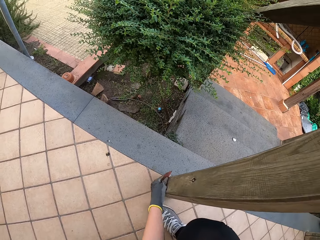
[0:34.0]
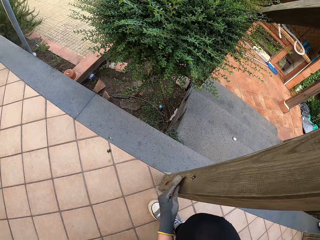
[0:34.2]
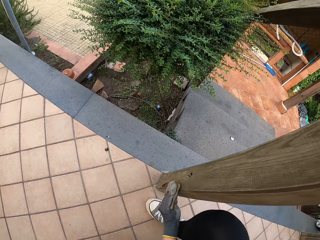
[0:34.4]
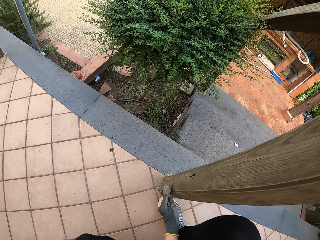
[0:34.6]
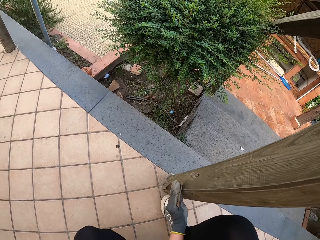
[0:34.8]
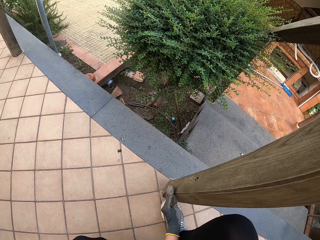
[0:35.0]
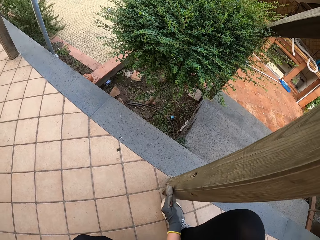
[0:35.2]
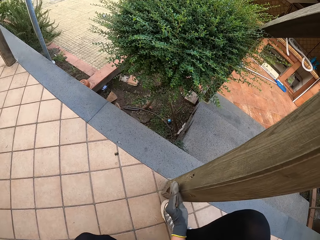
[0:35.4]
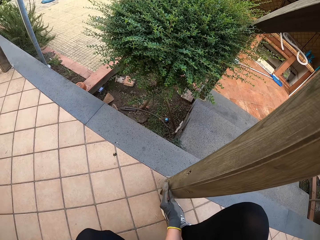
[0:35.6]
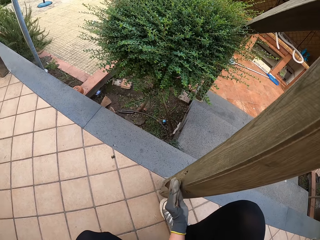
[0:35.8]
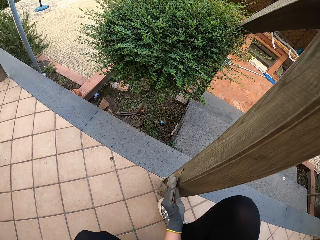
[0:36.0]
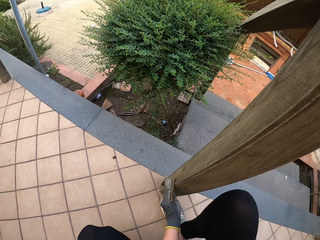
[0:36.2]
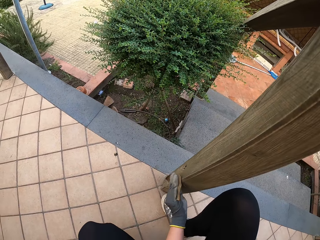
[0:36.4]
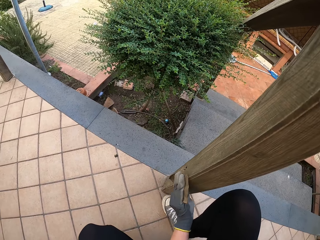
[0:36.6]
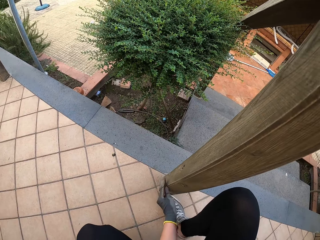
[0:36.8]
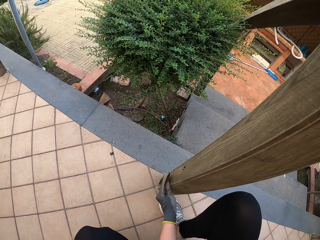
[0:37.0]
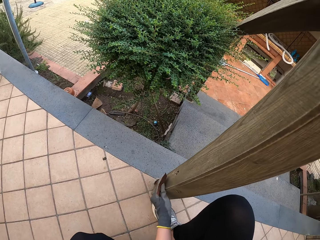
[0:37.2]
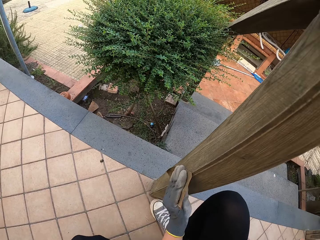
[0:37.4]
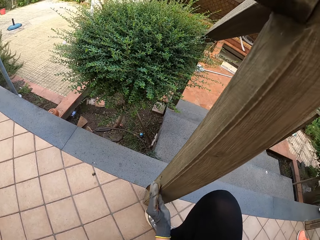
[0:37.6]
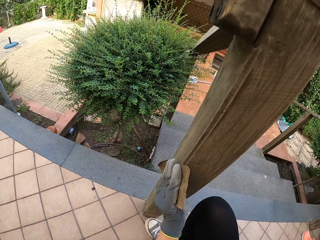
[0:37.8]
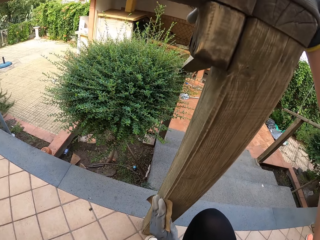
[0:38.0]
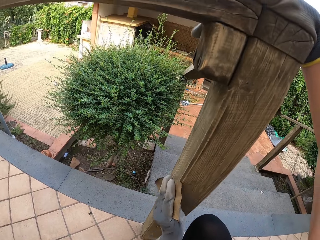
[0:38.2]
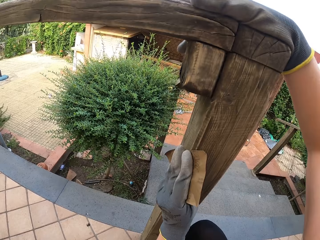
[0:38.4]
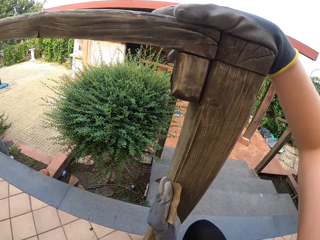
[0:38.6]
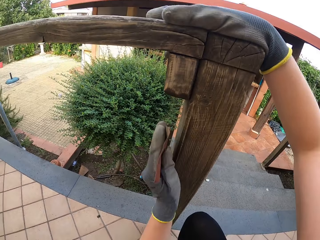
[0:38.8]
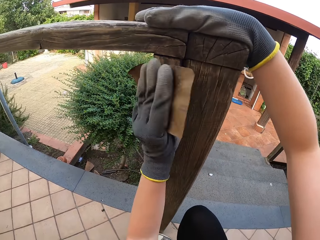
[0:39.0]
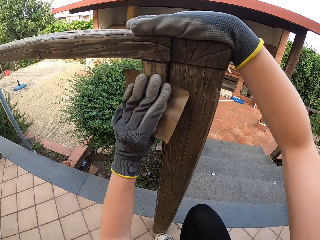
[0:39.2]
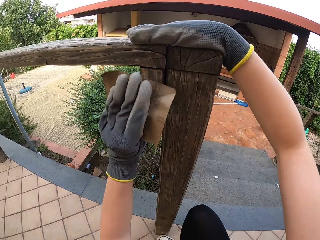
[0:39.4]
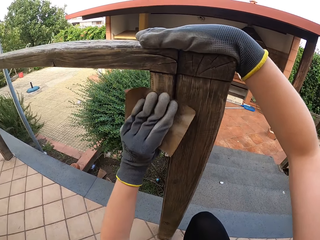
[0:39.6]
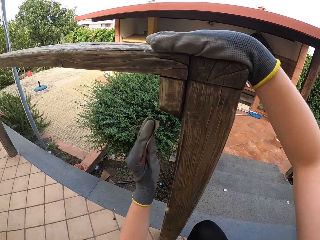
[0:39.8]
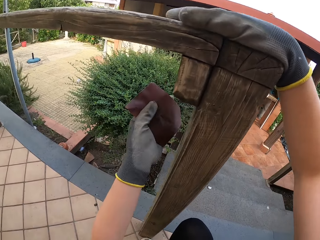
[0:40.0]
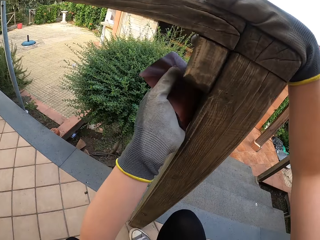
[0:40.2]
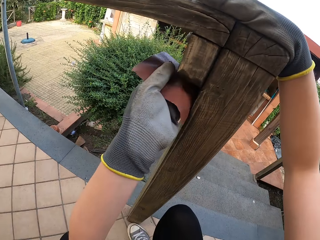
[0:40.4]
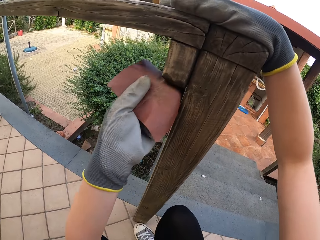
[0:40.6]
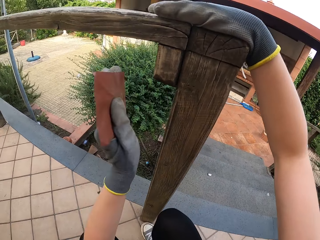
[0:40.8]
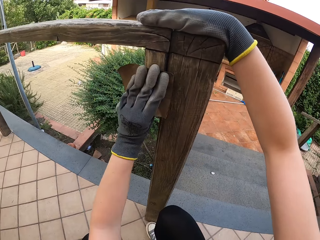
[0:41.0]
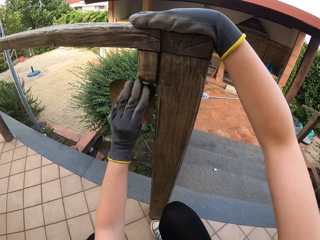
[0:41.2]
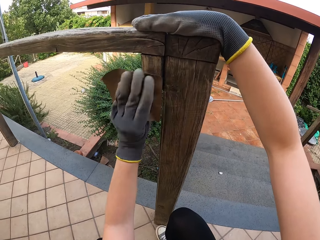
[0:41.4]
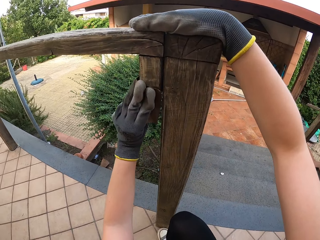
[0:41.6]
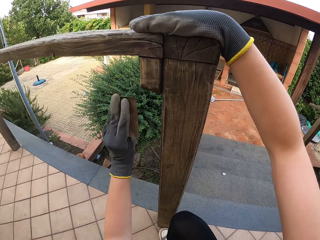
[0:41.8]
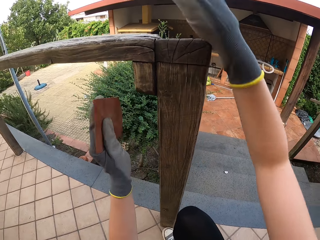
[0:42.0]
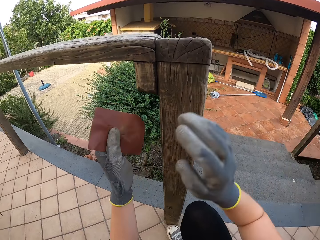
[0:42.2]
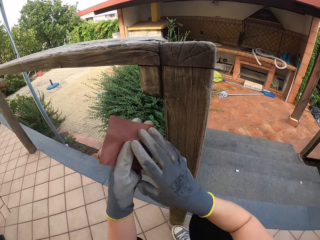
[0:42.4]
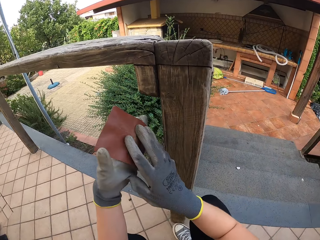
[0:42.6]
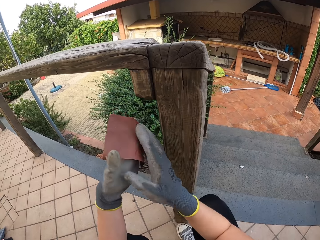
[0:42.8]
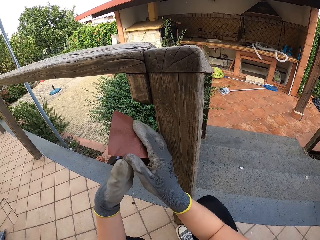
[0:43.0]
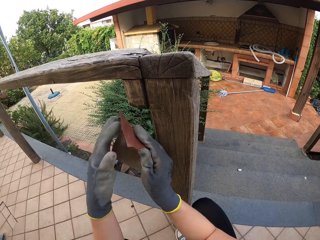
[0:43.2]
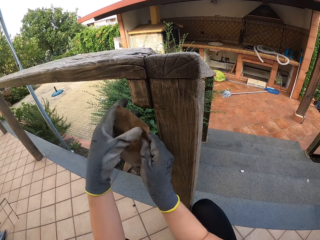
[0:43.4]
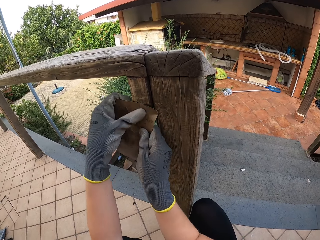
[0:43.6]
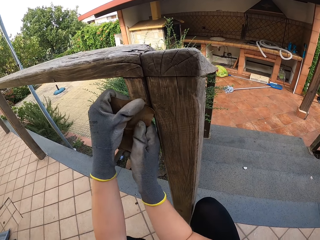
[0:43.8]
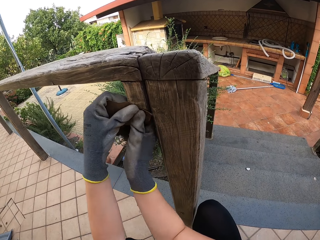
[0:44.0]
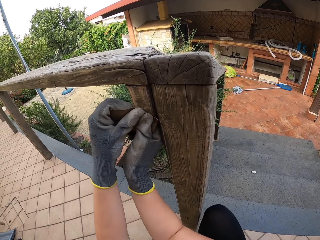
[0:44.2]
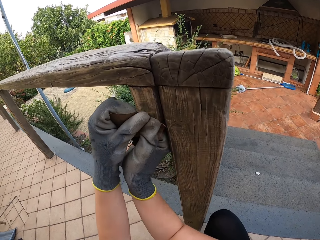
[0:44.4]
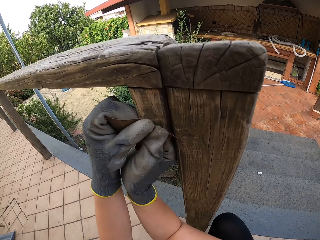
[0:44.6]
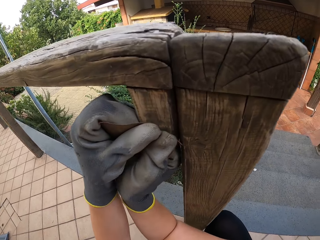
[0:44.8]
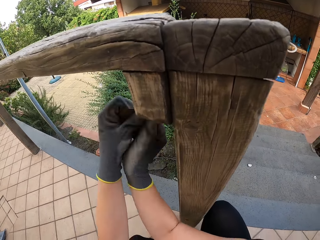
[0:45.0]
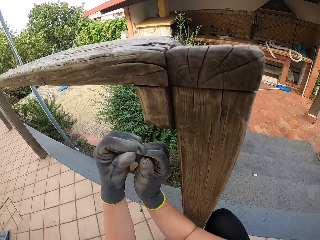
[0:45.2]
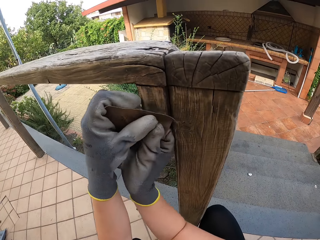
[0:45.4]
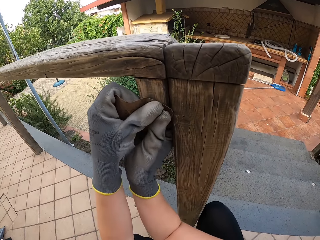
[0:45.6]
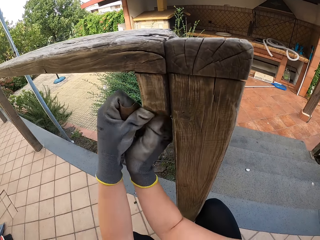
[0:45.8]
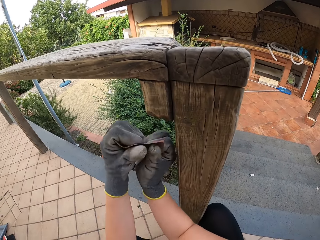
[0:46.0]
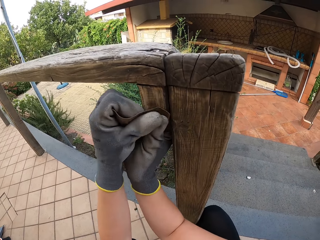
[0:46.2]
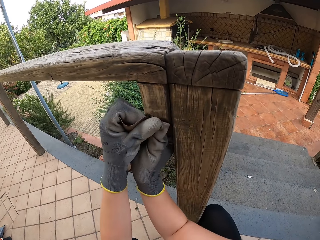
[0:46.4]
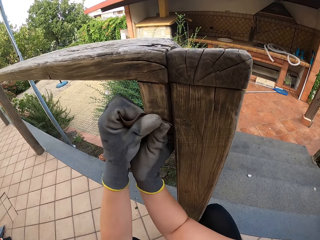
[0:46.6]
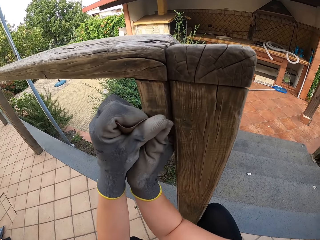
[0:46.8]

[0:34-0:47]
The camera wearer moves the sand paper or paper file to the top corner of the fence. She continues to scrub. She moves the sand paper to the other side of the fence's corner. She continues to scrub. She takes her right hand off the fence. She holds the sand paper with both her hands. She files the wooden hand rail with the paper file in both hands, at the edge of the fence.

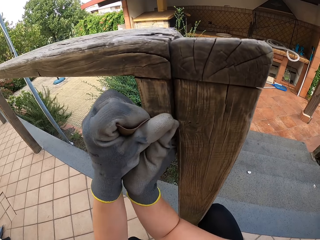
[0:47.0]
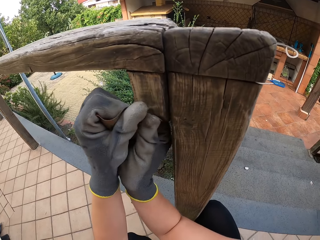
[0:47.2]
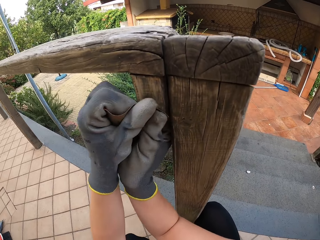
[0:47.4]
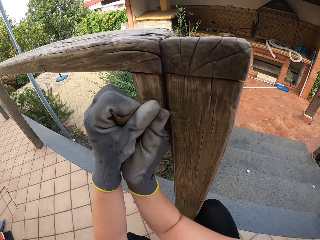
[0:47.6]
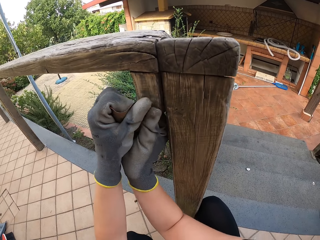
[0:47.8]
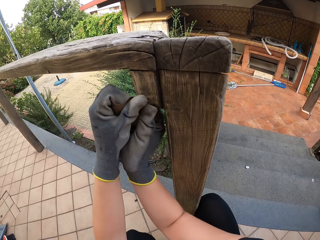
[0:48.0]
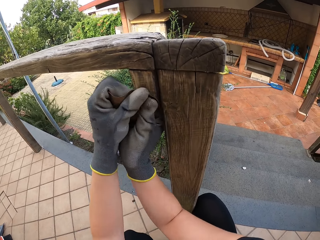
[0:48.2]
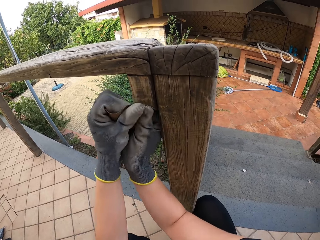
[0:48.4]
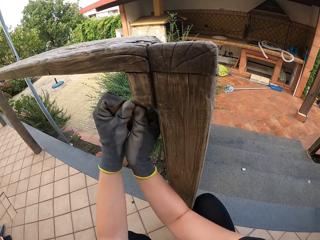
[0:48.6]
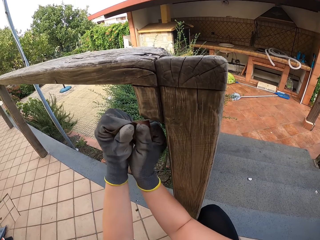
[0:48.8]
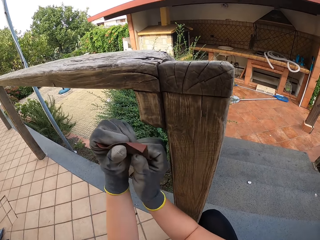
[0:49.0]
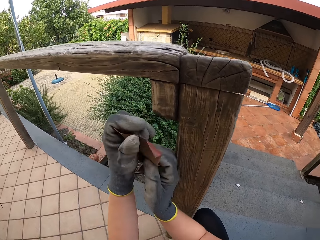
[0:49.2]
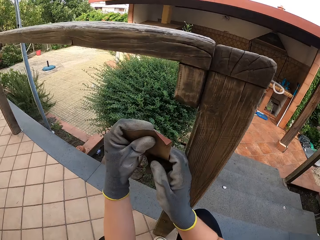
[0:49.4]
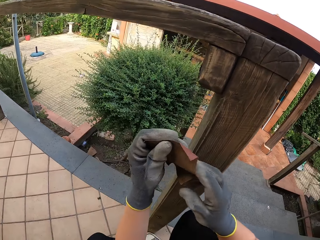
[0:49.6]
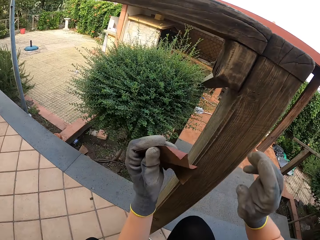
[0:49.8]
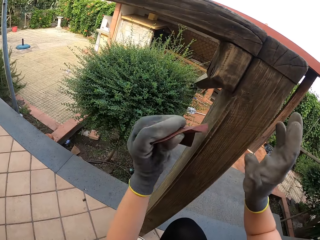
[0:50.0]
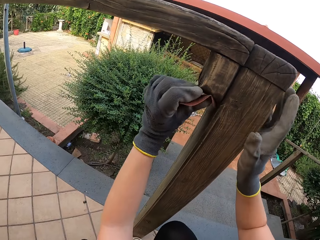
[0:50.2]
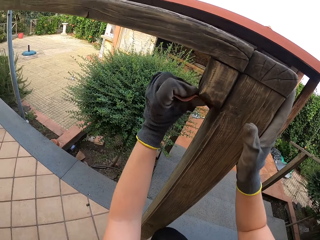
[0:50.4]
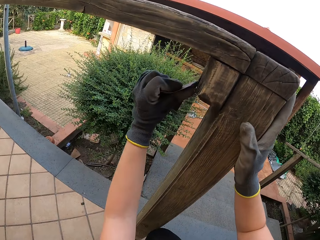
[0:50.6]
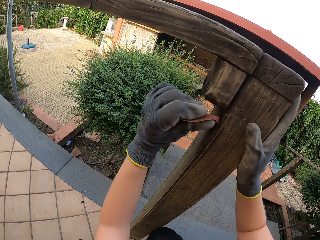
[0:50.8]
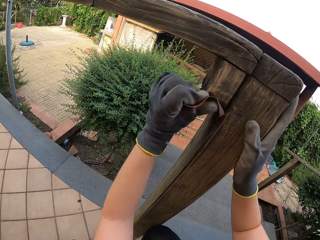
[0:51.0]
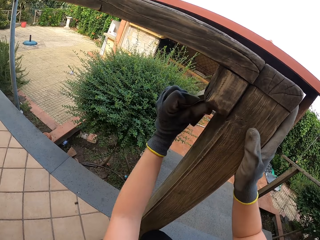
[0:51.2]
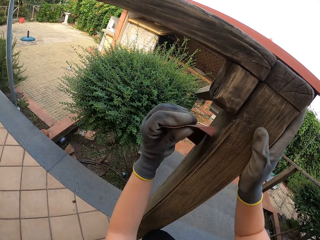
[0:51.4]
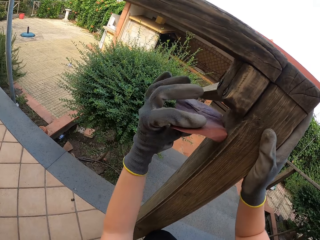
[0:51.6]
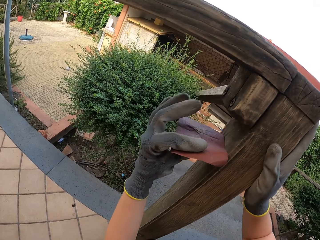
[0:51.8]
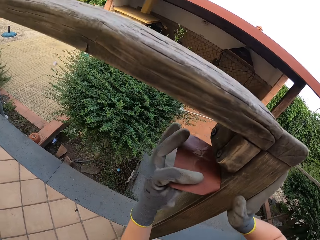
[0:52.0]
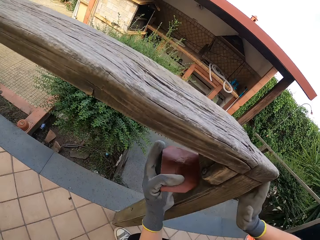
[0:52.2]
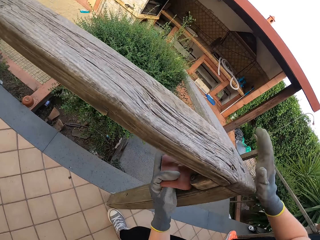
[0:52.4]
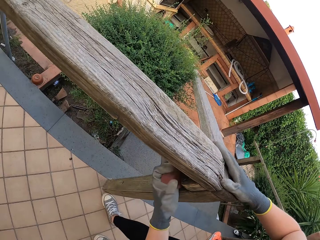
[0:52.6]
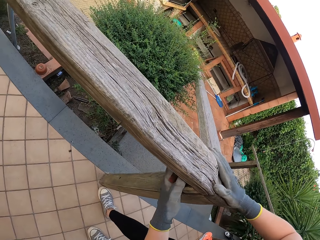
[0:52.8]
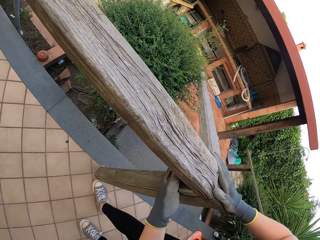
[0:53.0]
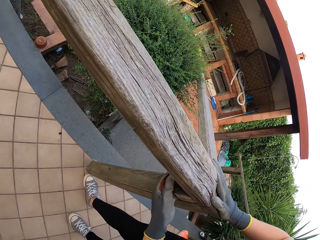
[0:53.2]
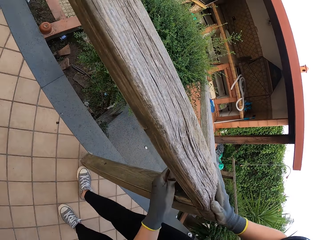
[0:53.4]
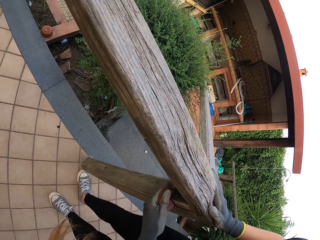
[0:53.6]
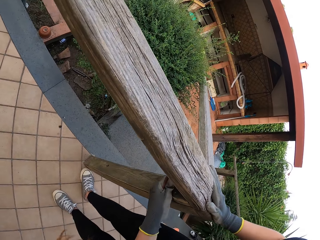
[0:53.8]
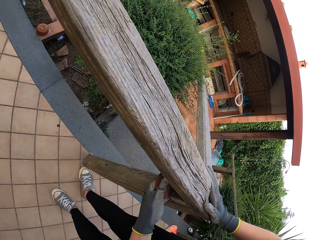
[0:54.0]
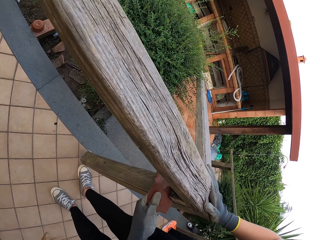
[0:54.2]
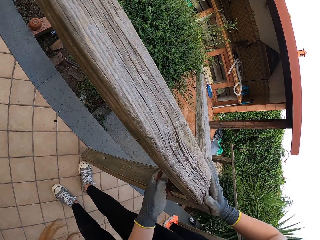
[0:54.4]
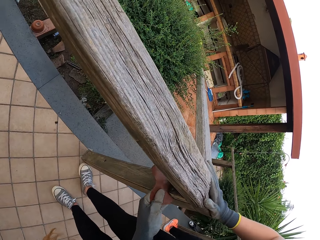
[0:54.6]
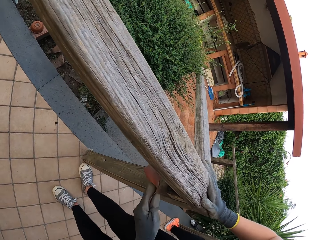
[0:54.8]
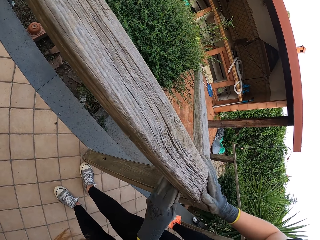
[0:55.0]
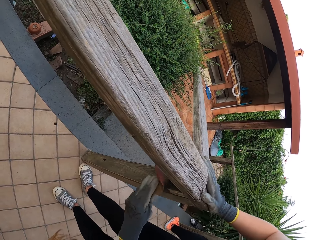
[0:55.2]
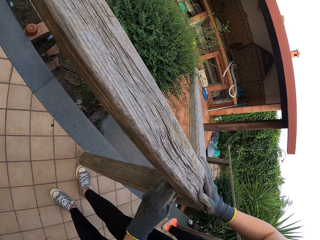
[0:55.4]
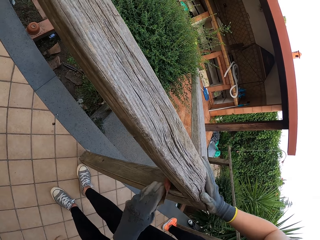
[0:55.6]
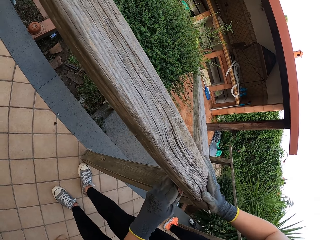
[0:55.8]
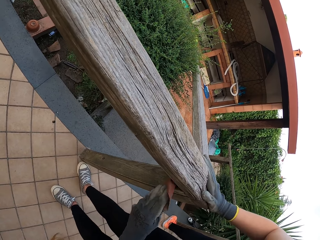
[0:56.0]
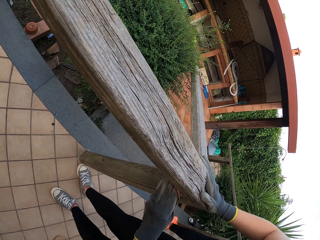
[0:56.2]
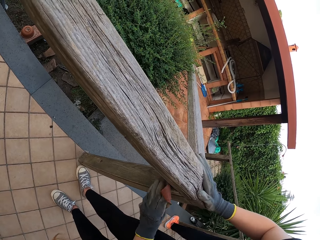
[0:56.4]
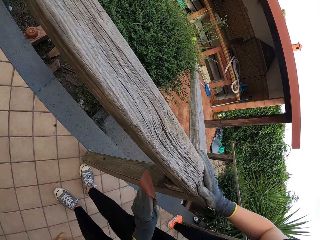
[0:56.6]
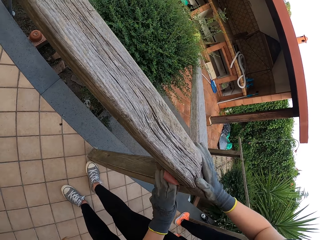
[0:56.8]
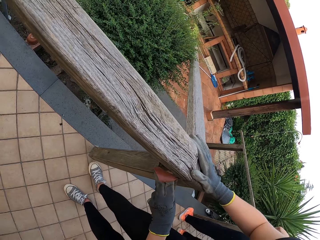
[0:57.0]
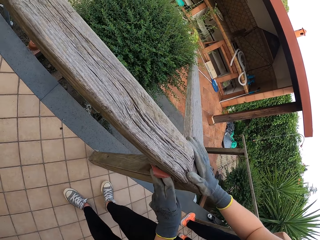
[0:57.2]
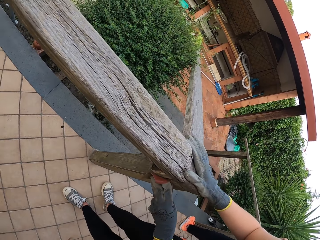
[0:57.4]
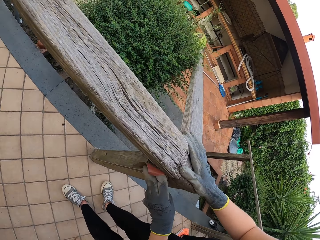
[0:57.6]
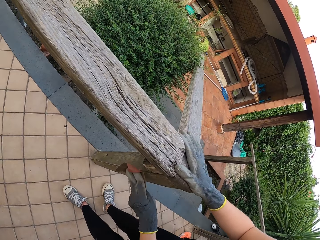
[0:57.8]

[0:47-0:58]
The camera wearer moves the sand paper or paper file away from where she was scrubbing. She places her right hand on the wooden hand rail. She removes her right hand from the sand paper. She files the wooden hand rail with the paper file in her left hand. She stands back on her feet. She places her right hand on the wooden fence. She continues to scrub. She slightly moves her left leg forward. She moves her right leg slightly backwards.
